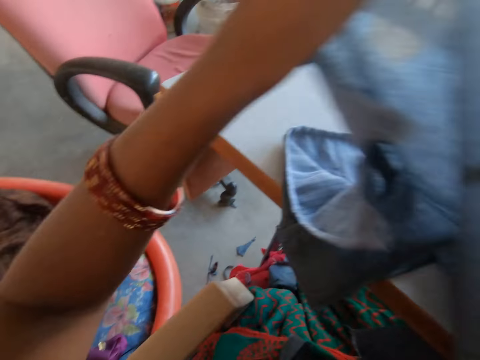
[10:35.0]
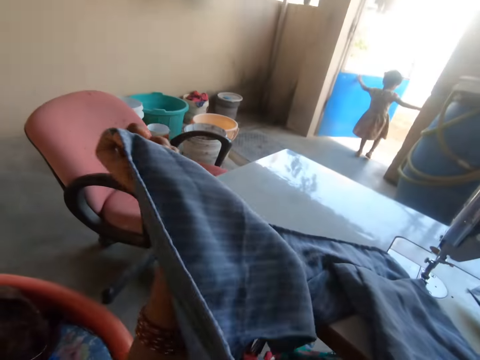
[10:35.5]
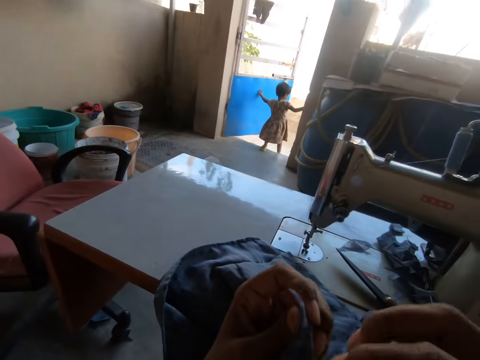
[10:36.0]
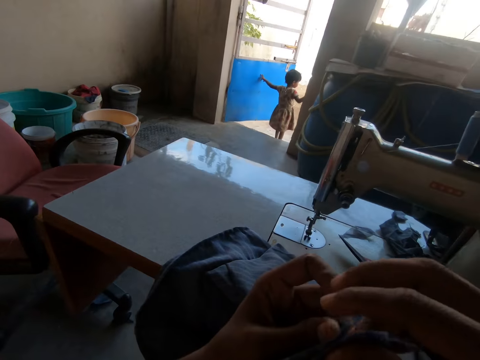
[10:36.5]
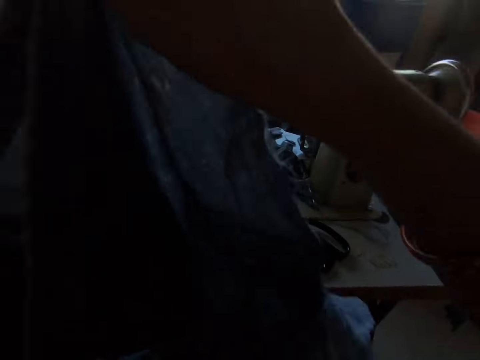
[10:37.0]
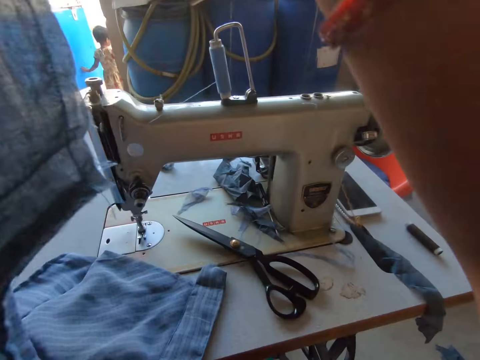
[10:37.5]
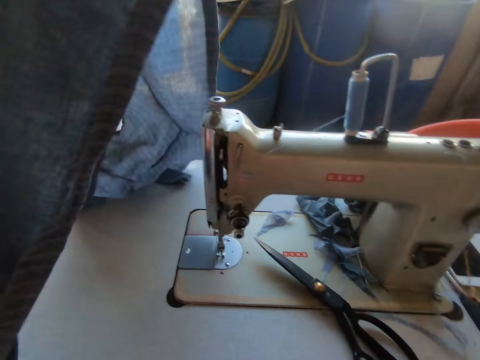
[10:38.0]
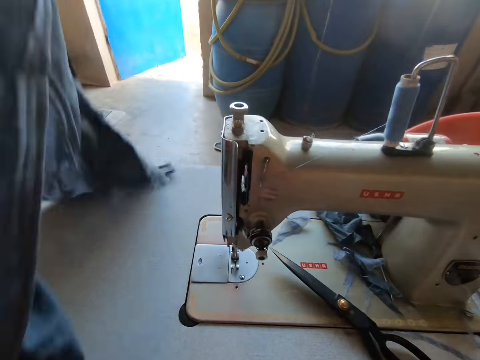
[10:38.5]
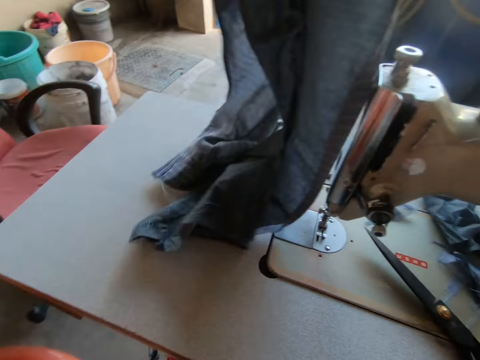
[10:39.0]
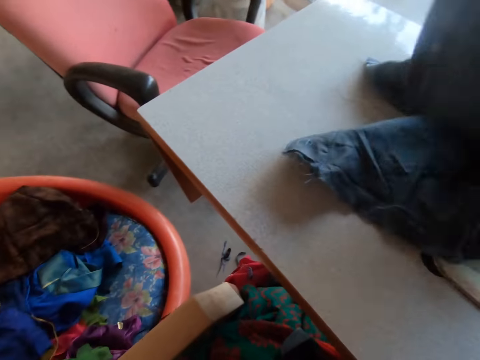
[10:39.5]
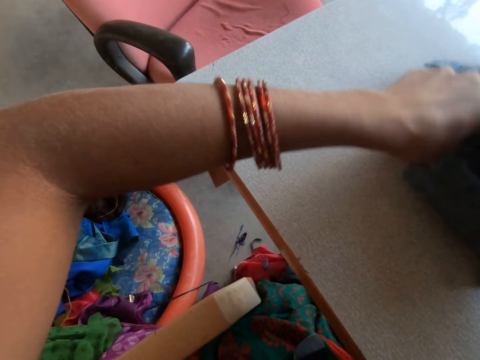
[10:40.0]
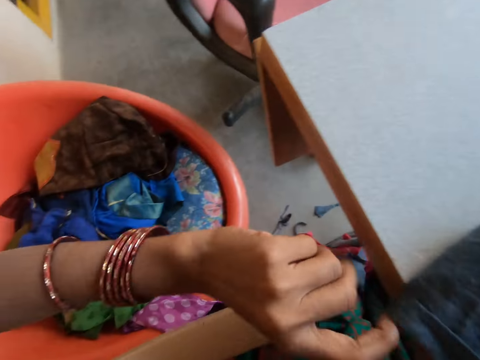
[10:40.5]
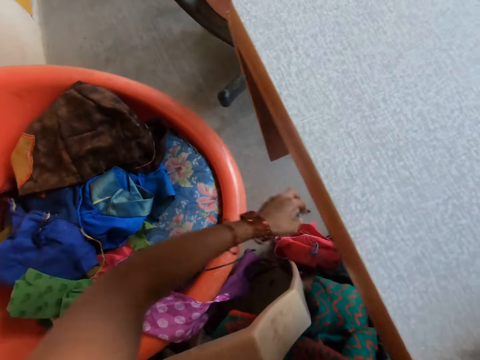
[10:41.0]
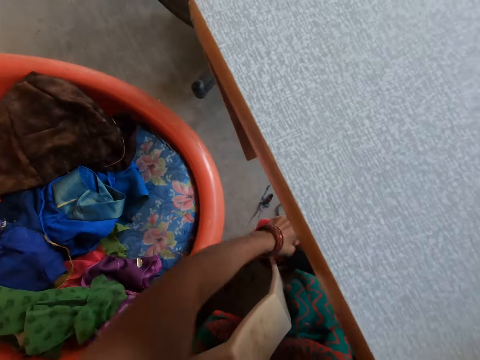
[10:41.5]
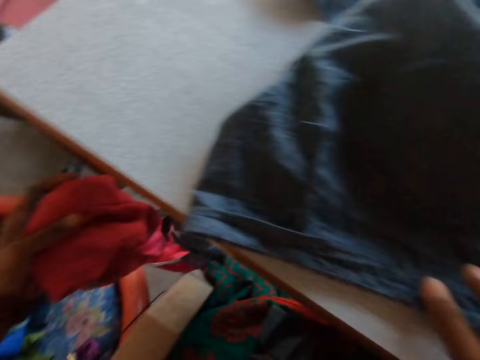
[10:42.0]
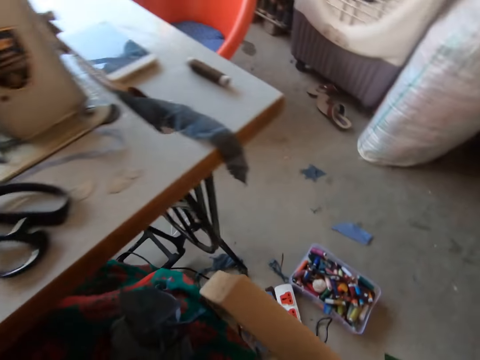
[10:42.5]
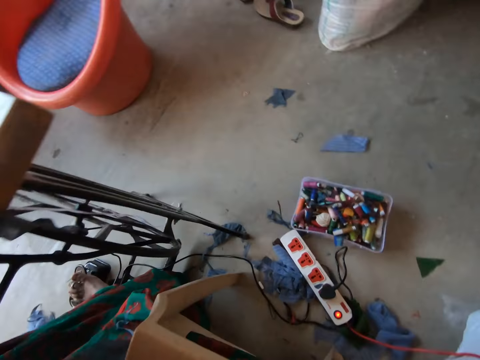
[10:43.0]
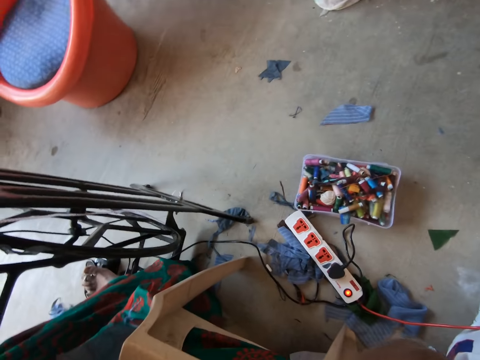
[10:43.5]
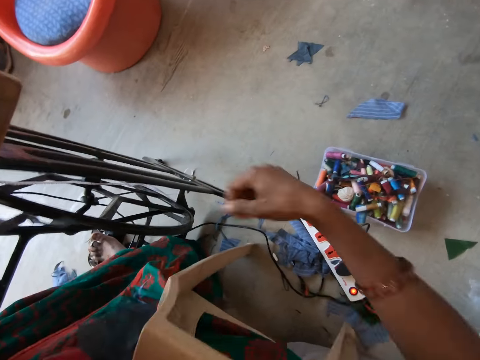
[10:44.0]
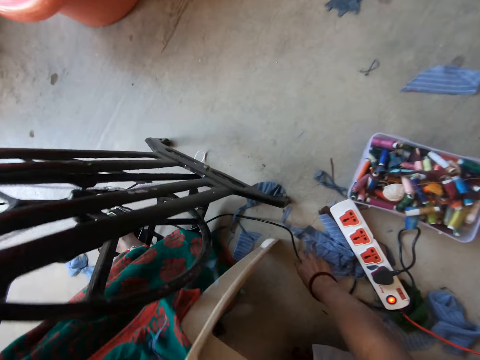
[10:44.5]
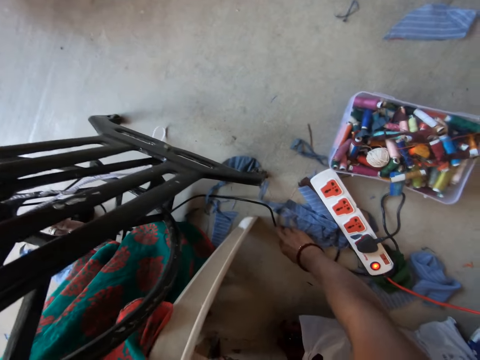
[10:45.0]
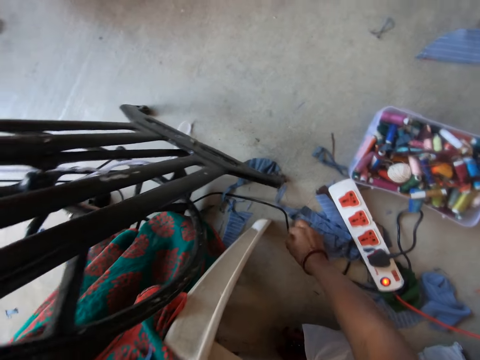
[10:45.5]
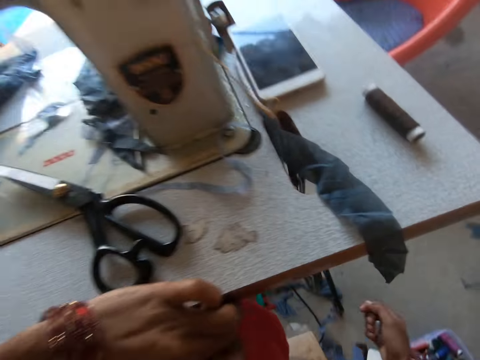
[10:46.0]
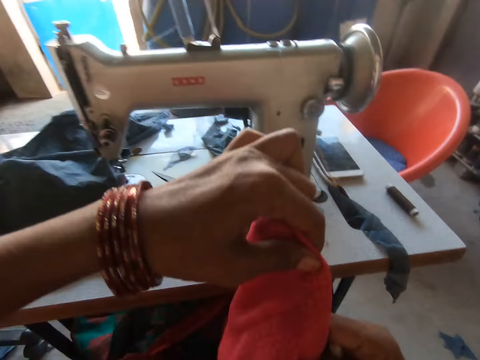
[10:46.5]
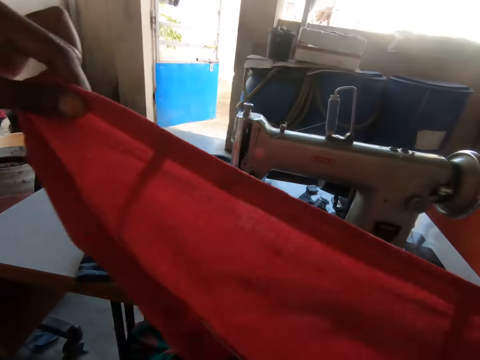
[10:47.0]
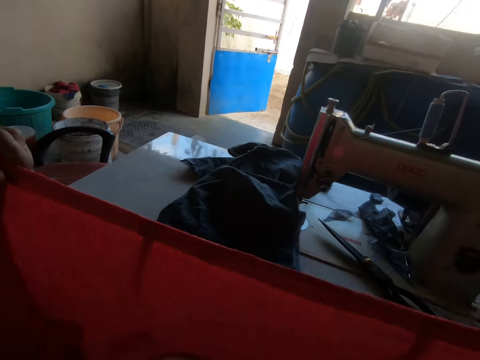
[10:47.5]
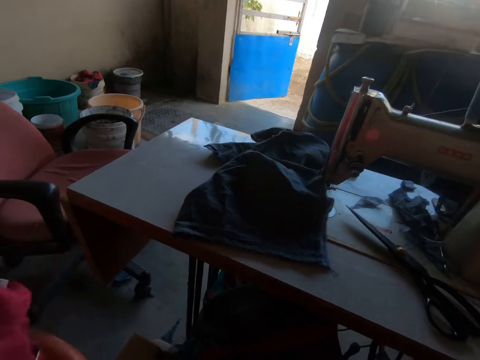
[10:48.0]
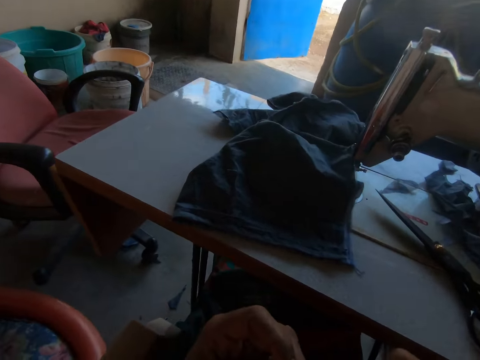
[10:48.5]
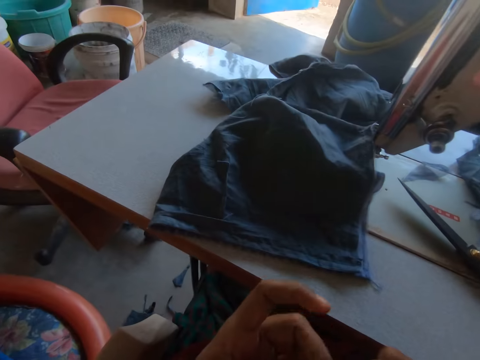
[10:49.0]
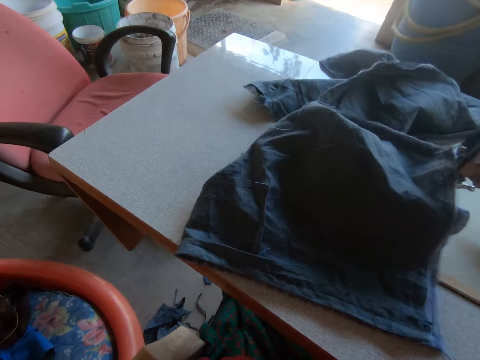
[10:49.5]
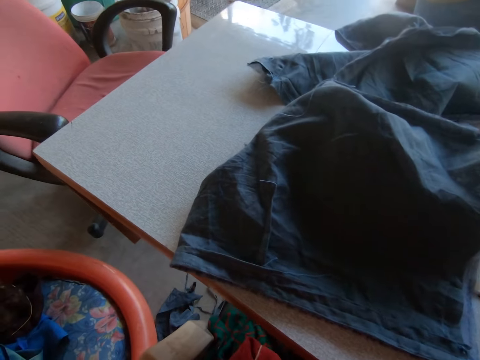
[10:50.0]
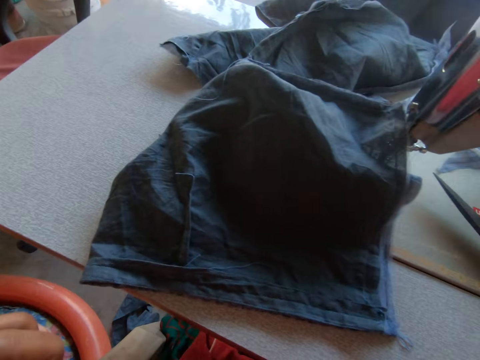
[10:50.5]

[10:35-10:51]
The girl touches the workshop wall with her right hand and touches a door in the workshop with her left hand. The camera wearer moves the fabric on the sewing machine table with her left hand. She picks a red fabric from the floor with her left hand. She picks a marking chalk from the floor with her right hand. She holds the red fabric with both hands. She adjusts the piece of cloth with her hands. She folds the red fabric with both hands.

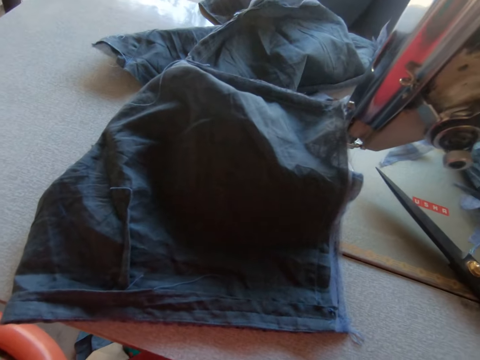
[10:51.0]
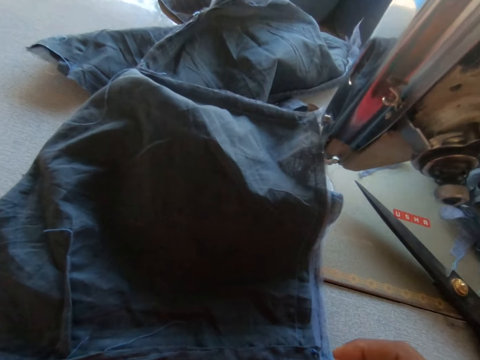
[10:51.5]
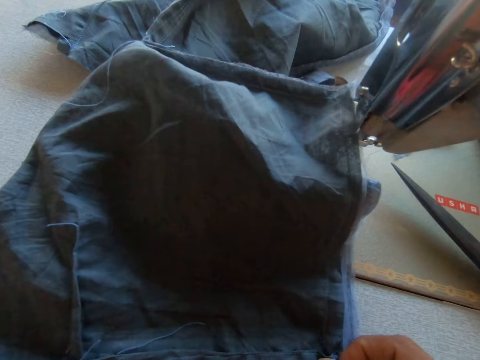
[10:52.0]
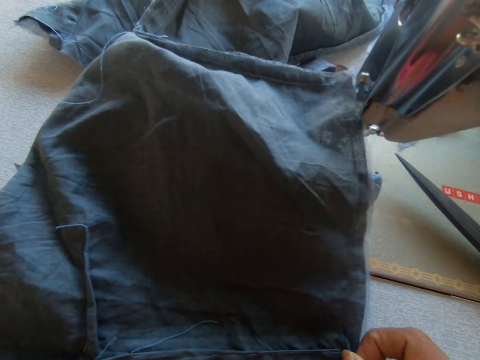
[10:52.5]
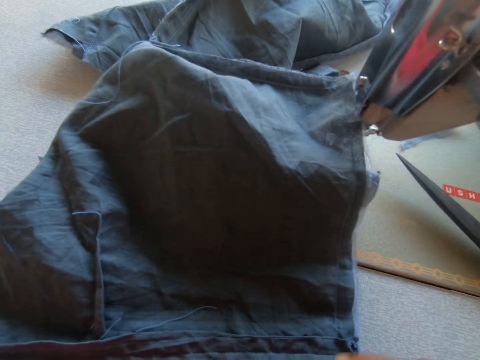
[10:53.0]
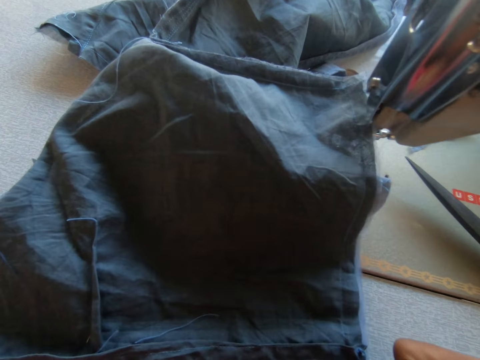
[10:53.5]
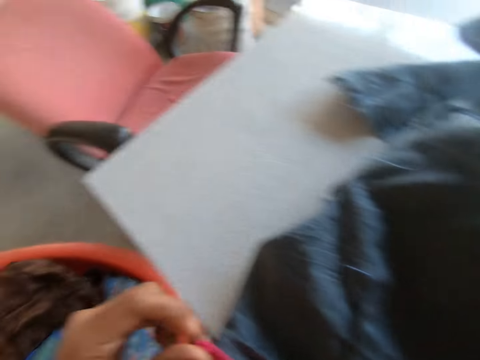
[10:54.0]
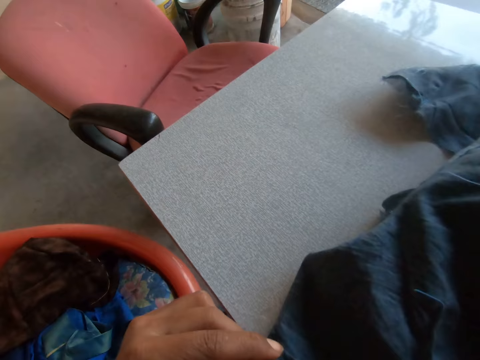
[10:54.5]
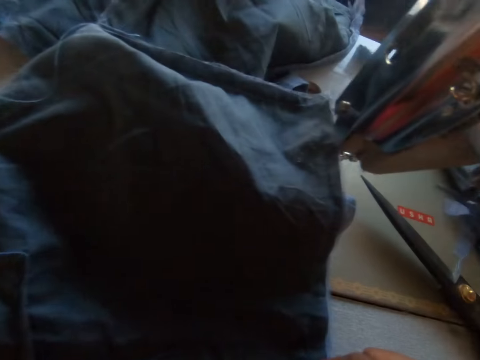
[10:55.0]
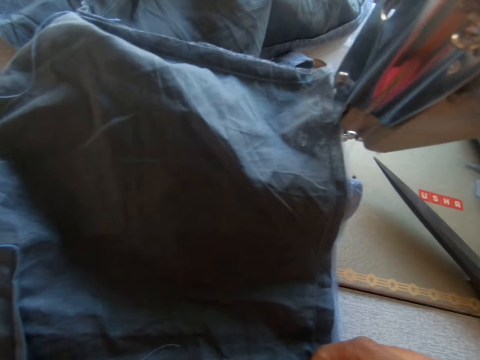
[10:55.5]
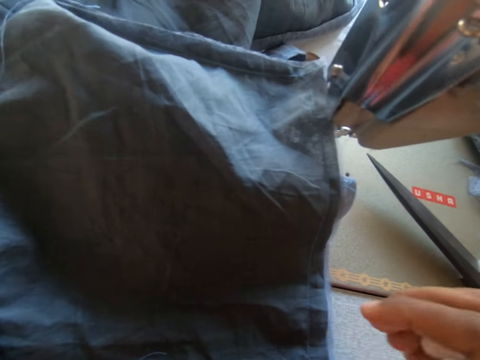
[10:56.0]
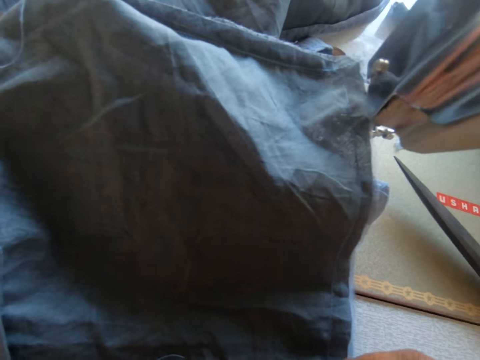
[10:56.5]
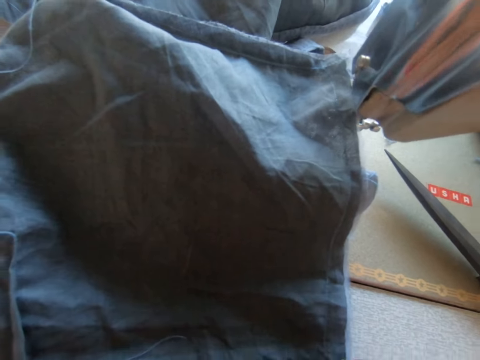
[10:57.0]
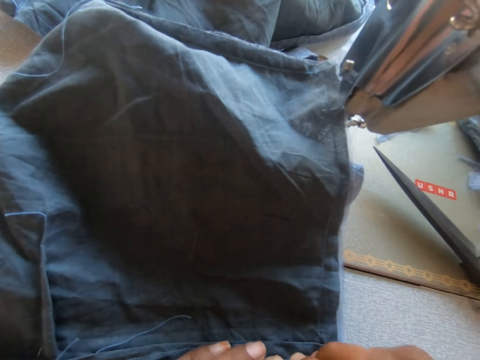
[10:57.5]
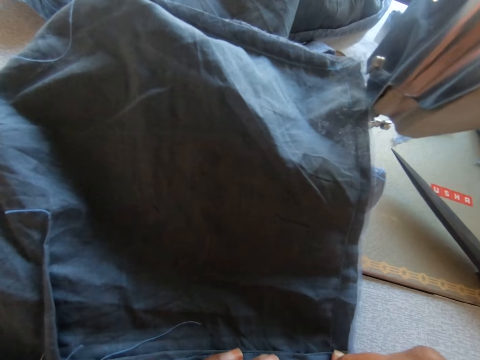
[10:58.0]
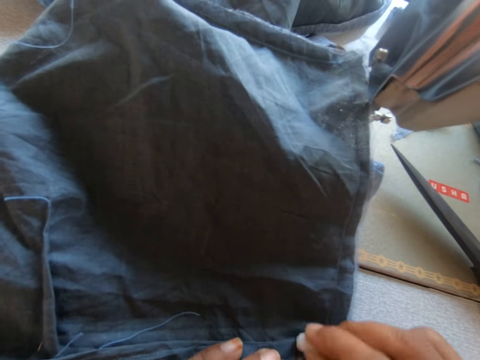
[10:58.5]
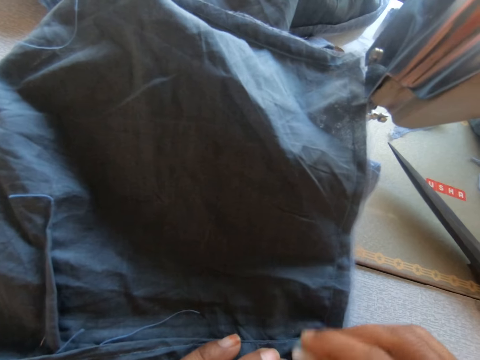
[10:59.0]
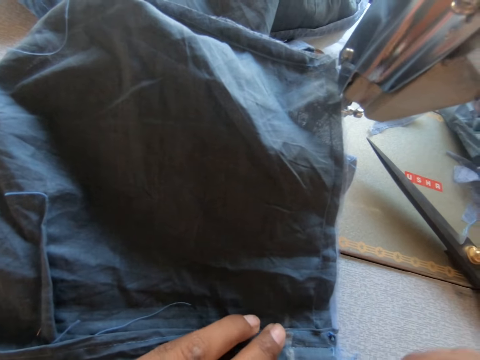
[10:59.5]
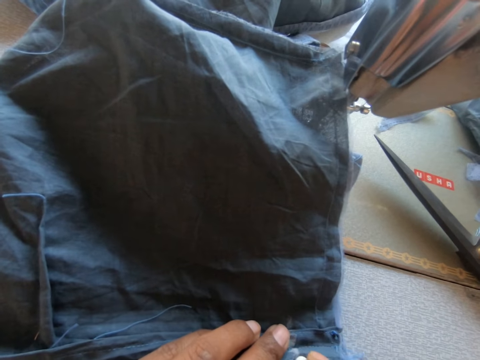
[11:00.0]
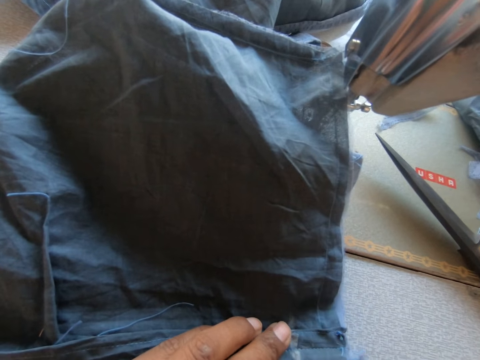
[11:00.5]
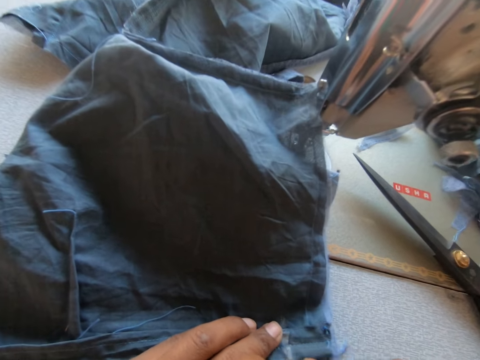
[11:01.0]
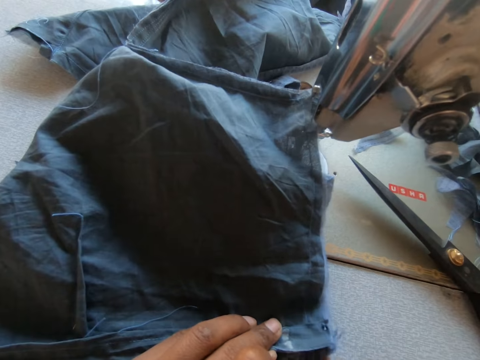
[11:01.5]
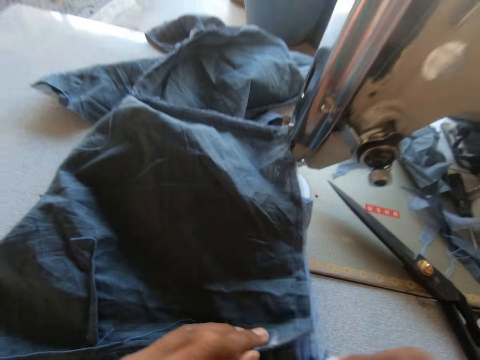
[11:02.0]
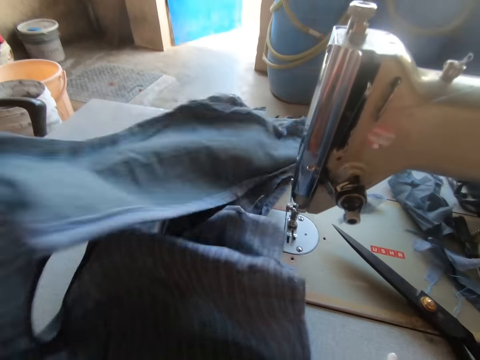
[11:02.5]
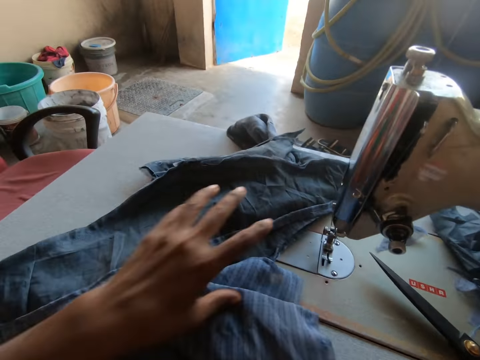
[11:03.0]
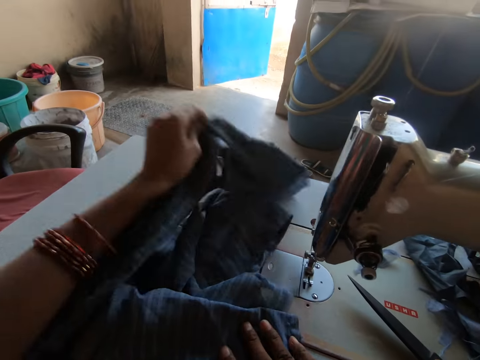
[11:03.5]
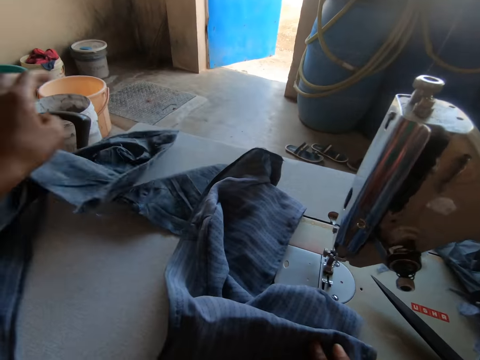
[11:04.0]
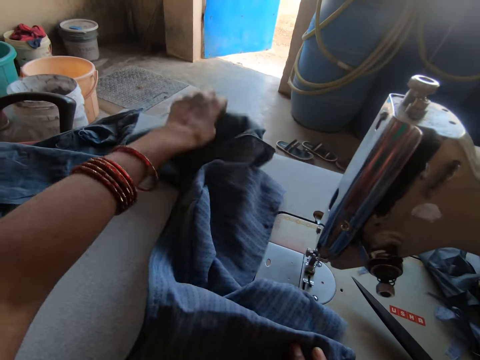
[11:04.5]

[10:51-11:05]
The camera wearer touches the fabric on the sewing machine table with her right hand. She touches the fabric on the sewing machine table with her left hand. She places her left hand on the fabric on the sewing machine table. She marks the fabric on the sewing machine table with the marking chalk in her right hand. She lifts the fabric from the sewing machine table with her left hand. She places her right hand on the fabric on the sewing machine table. She adjusts the fabric on the sewing machine table with her left hand.
